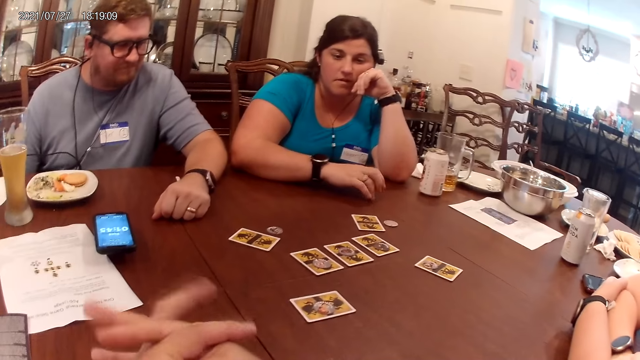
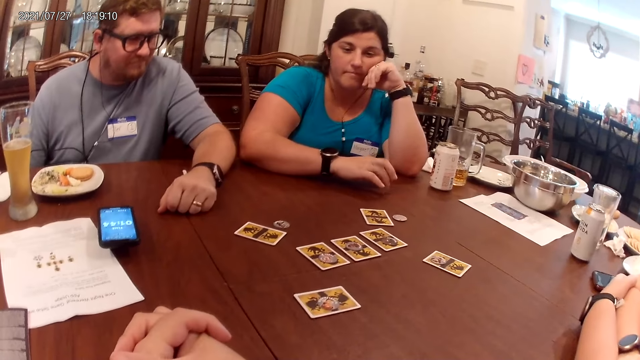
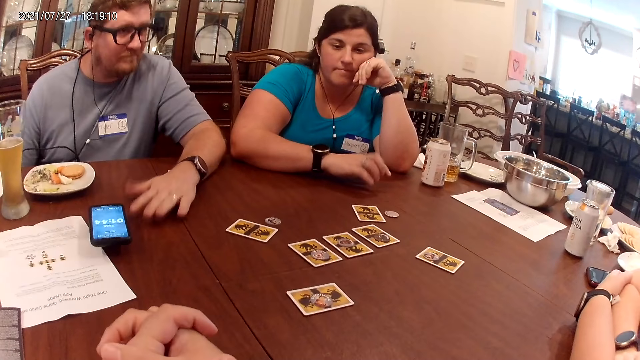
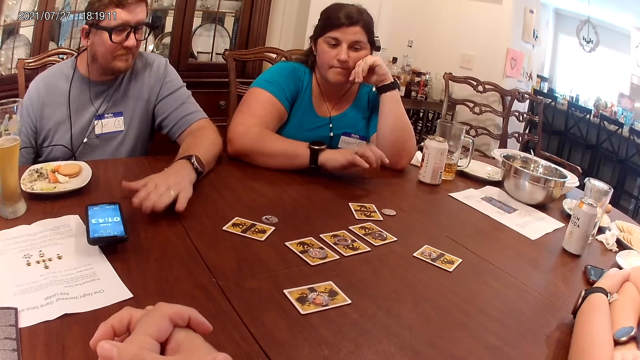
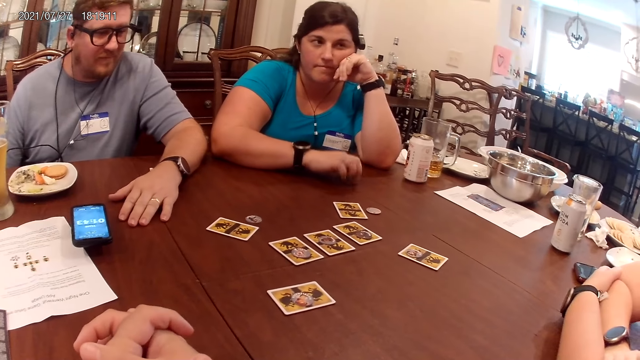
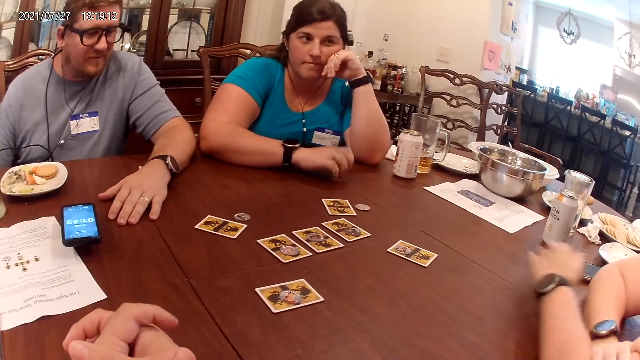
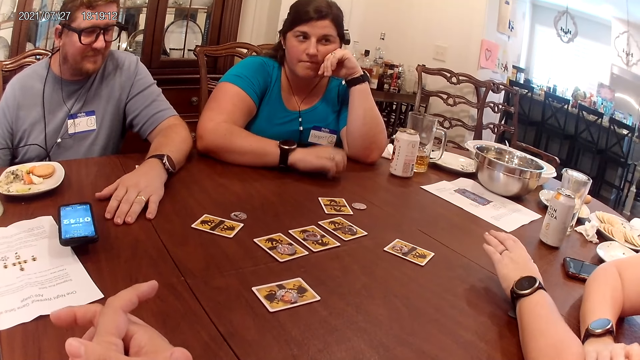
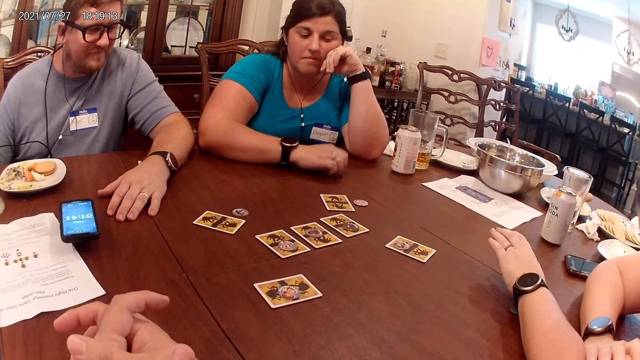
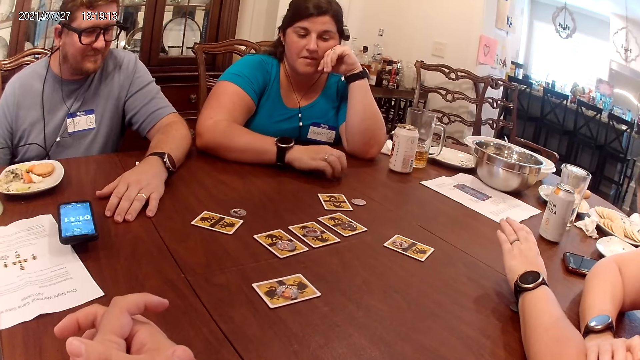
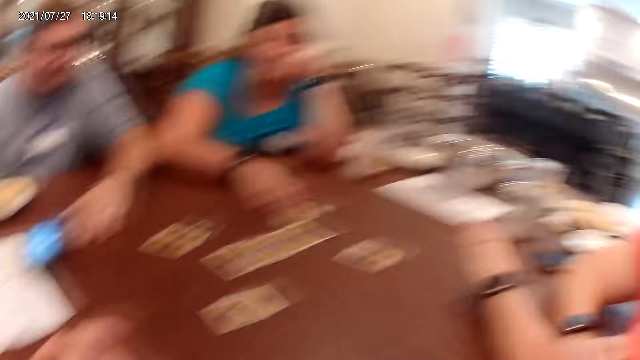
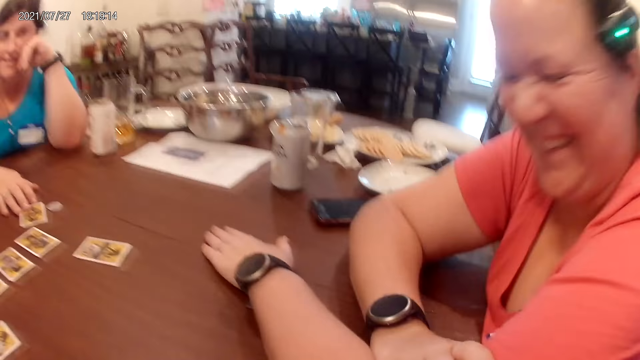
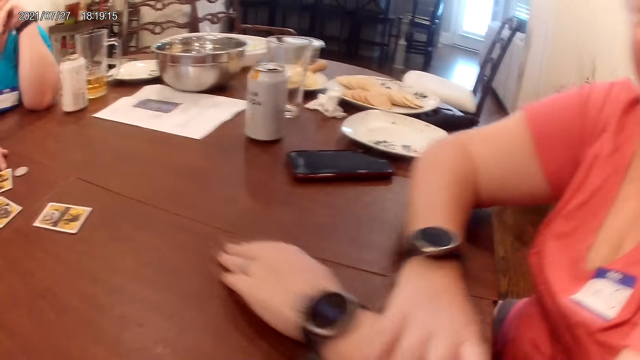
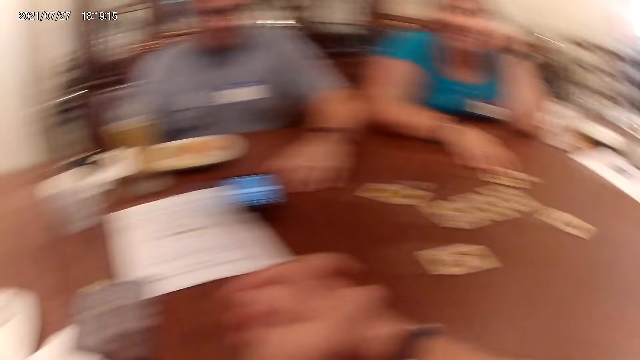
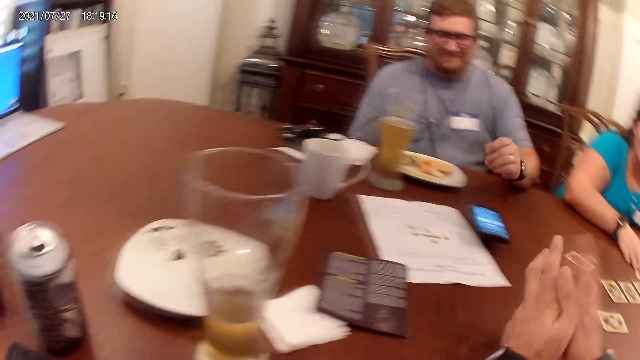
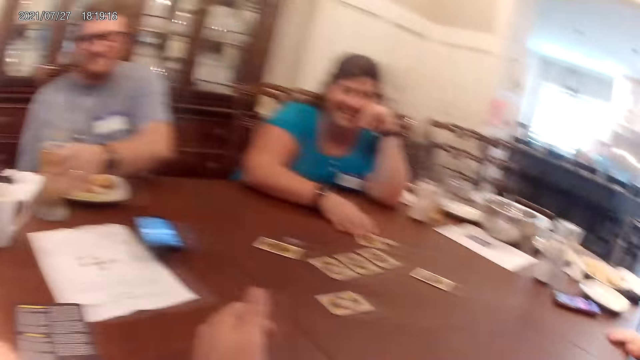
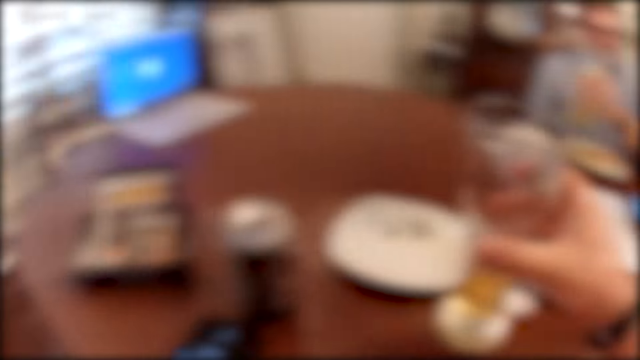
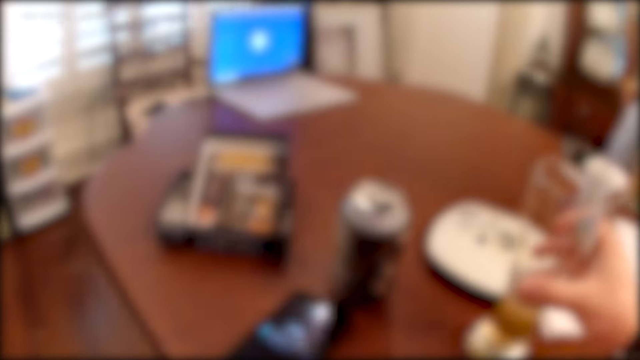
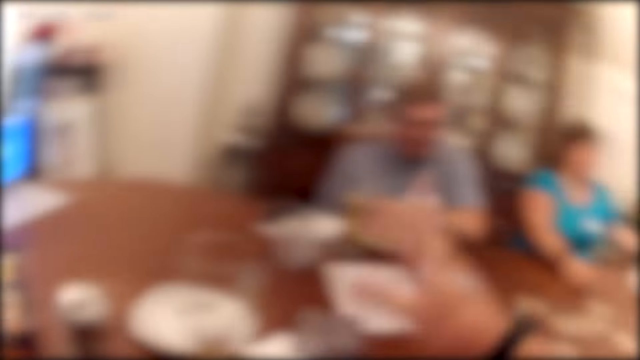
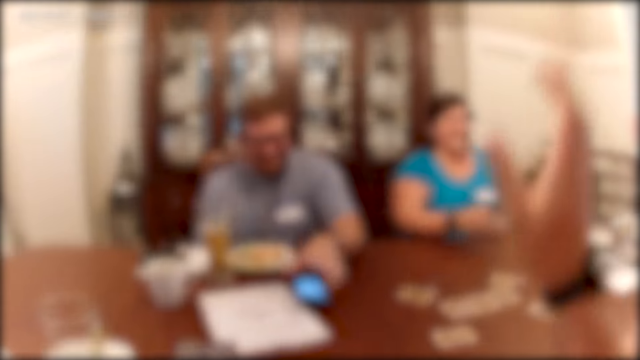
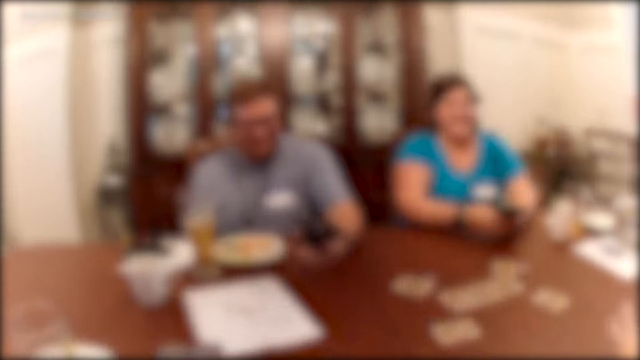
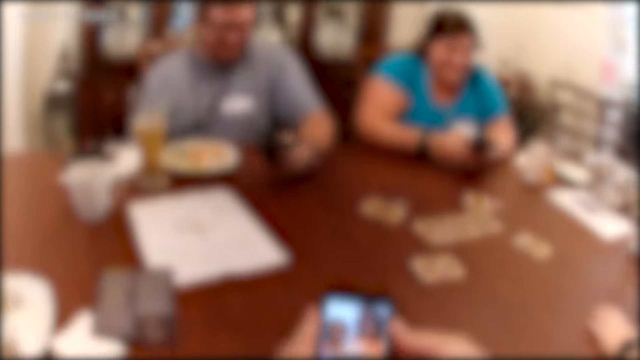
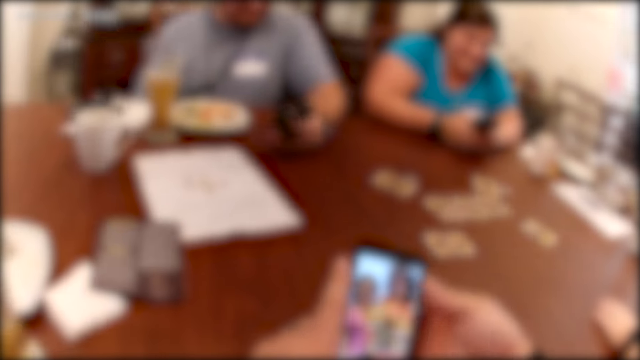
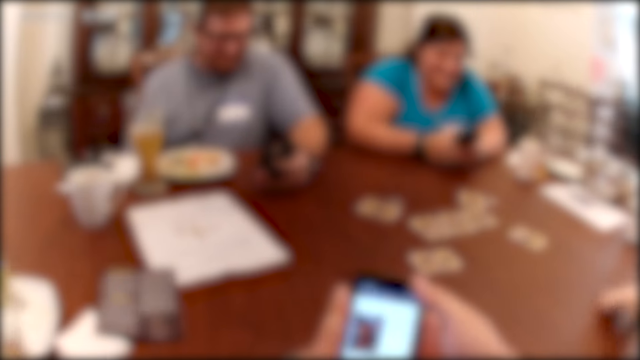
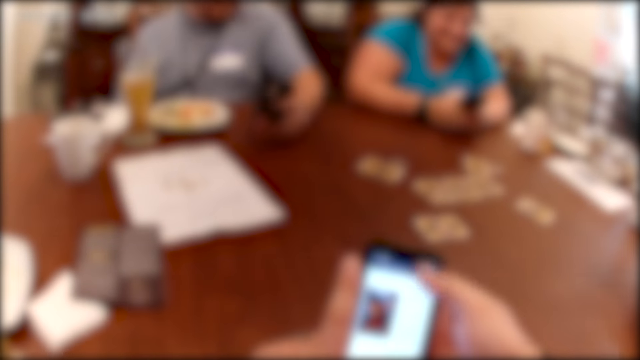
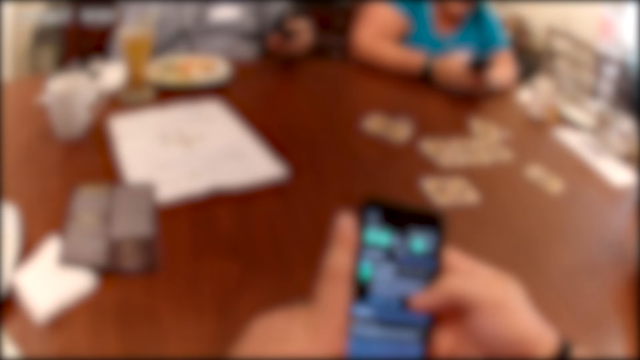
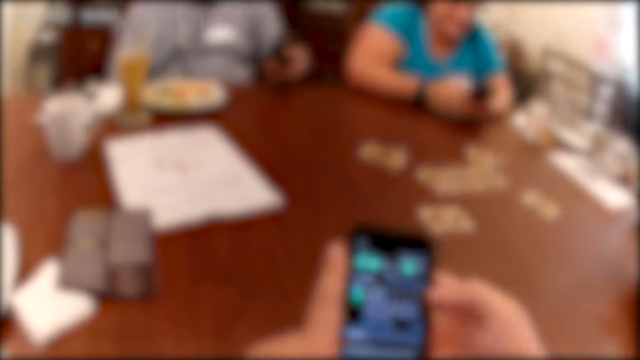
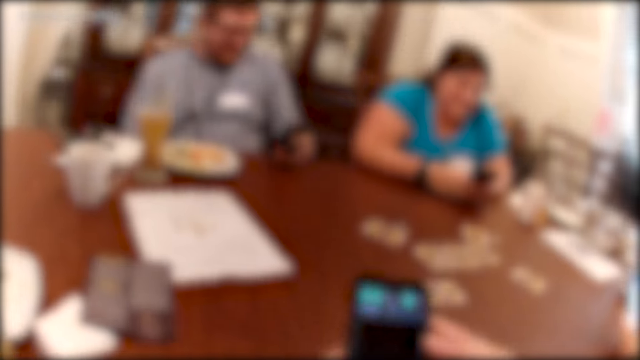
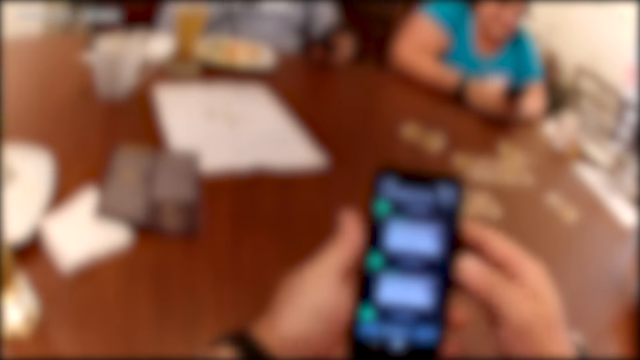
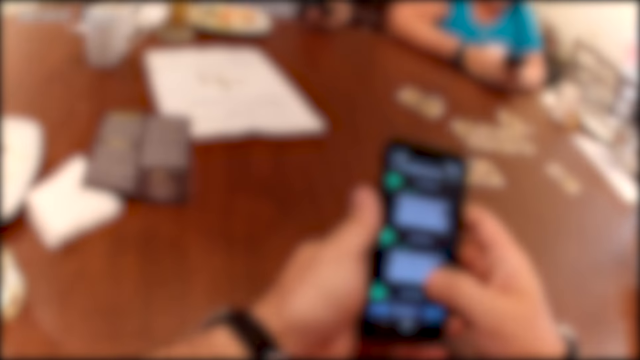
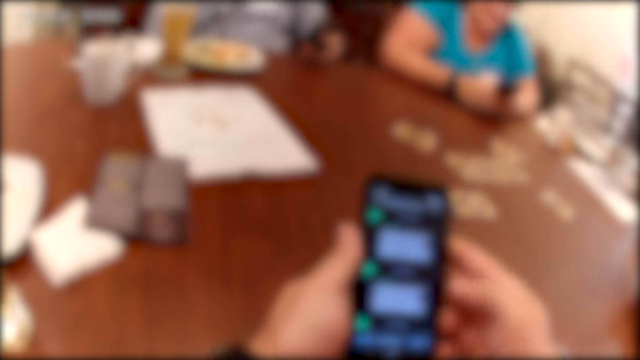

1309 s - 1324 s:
The woman taps on the table with her right hand. The man taps on the table with his left hand. Another woman places her right hand on a card on the table. The camera wearer adjusts the glass of wine on the table with his right hand. The man picks up the phone from the table with his left hand. The camera wearer operates the phone with his hands. The first woman operates a phone in her hands. The man operates the phone with his left hand.

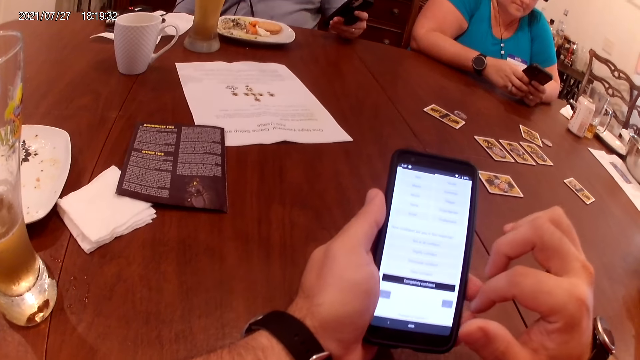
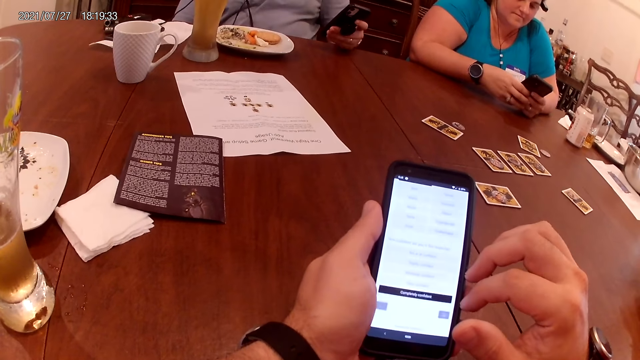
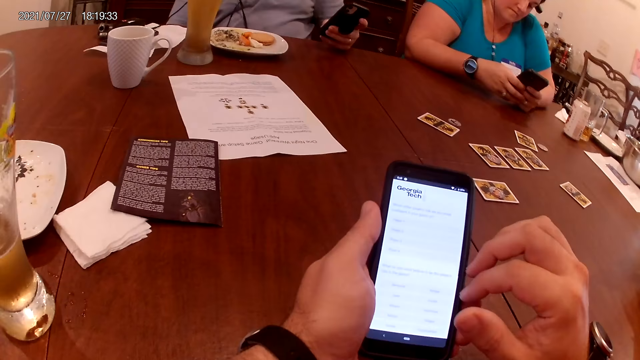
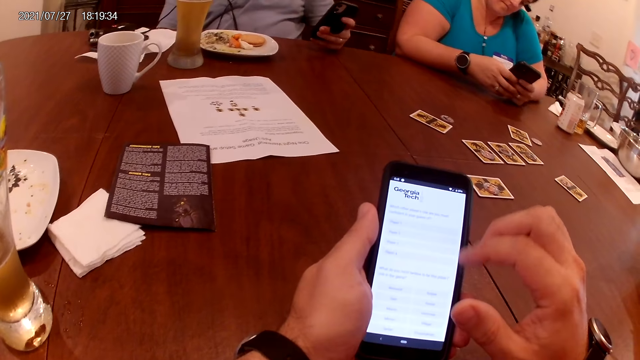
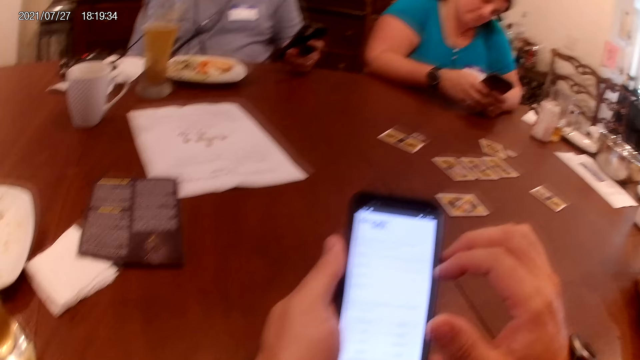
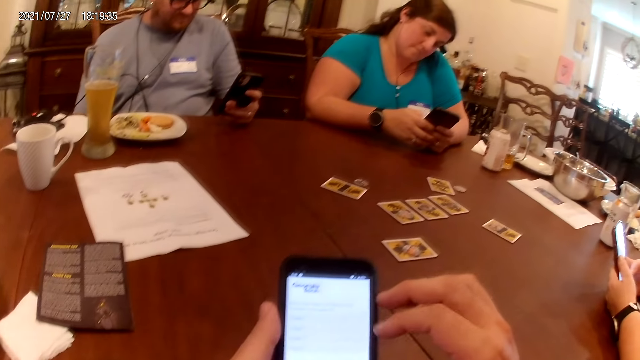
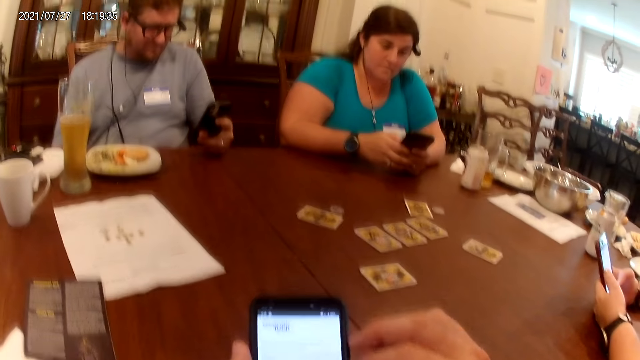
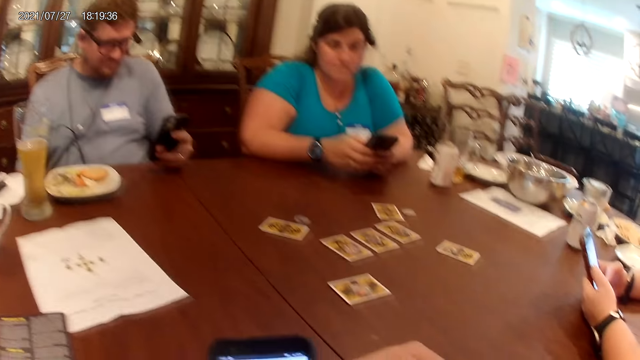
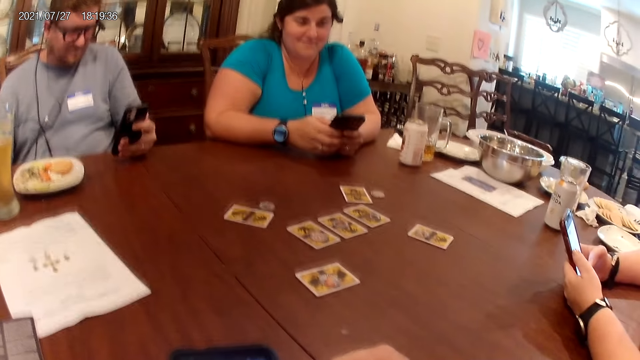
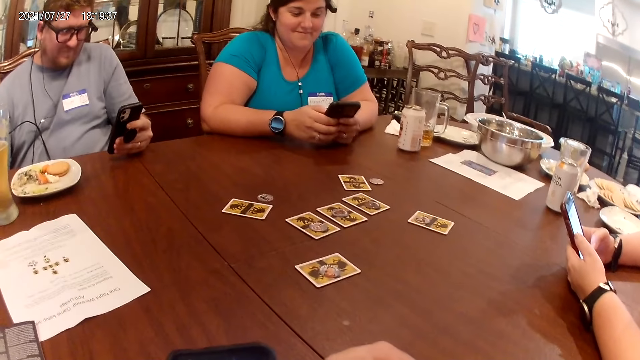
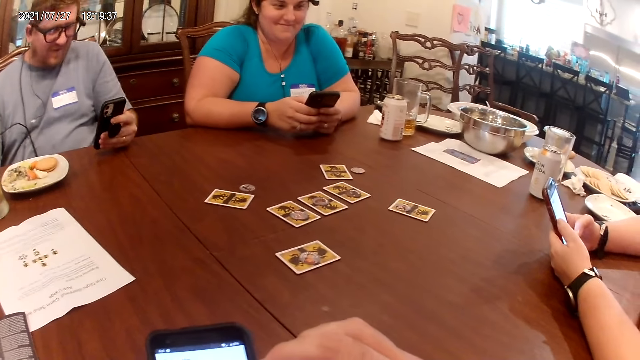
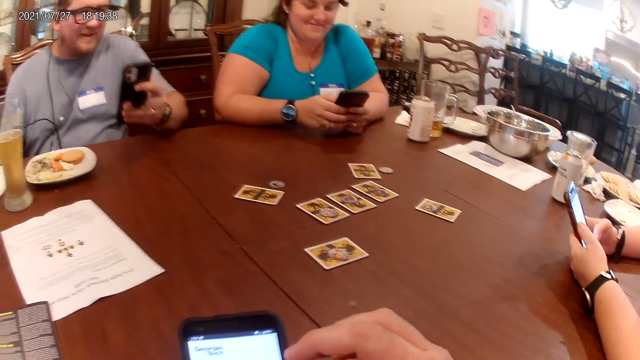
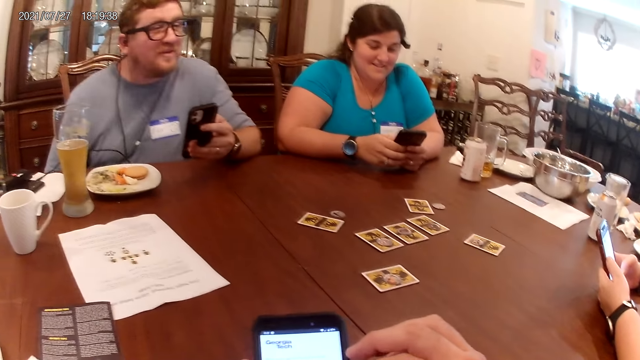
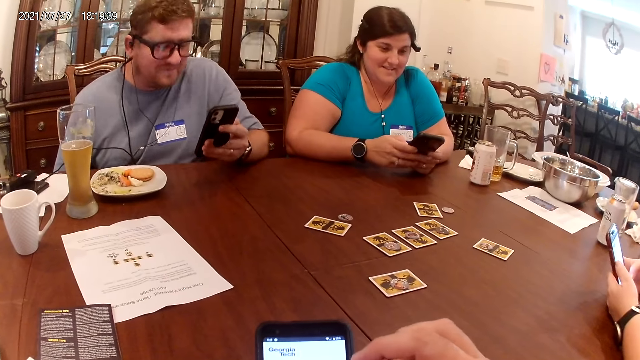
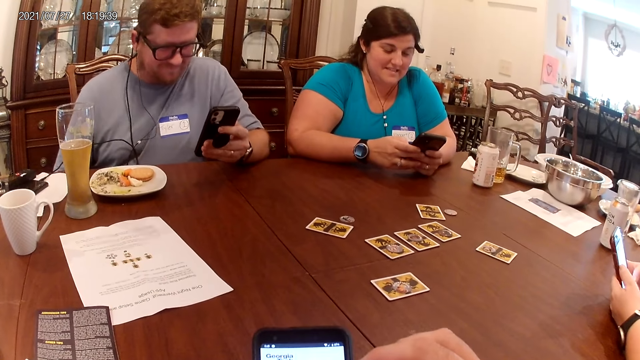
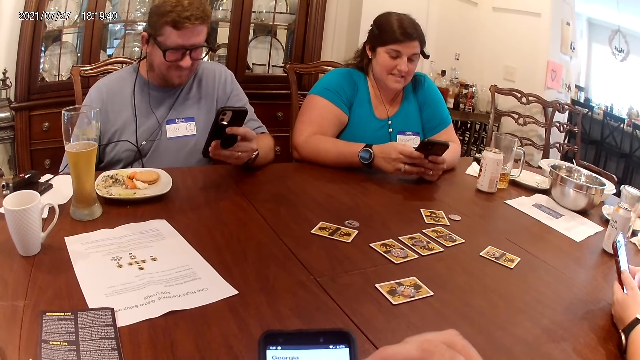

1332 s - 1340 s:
The woman operates a phone in her hands.
